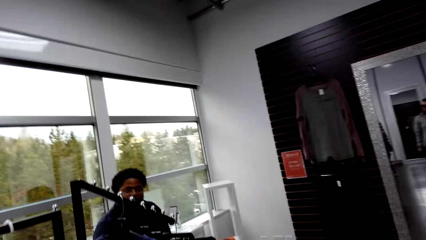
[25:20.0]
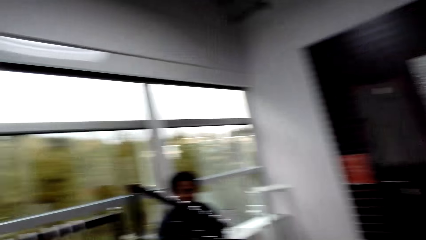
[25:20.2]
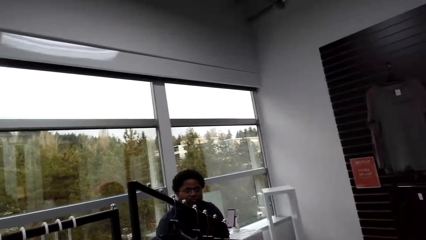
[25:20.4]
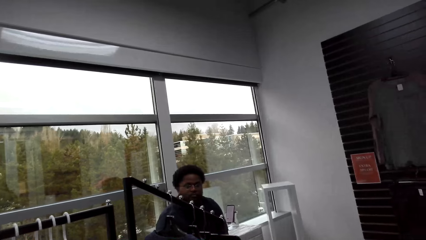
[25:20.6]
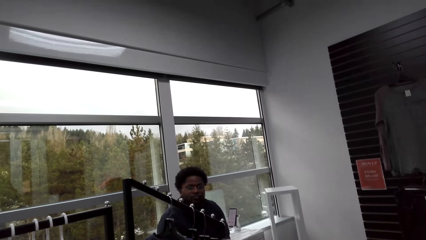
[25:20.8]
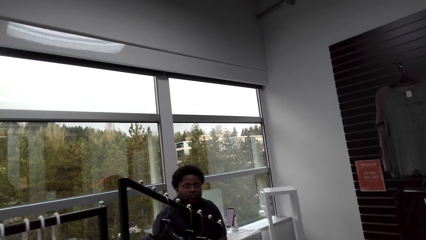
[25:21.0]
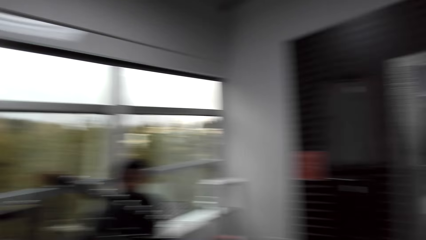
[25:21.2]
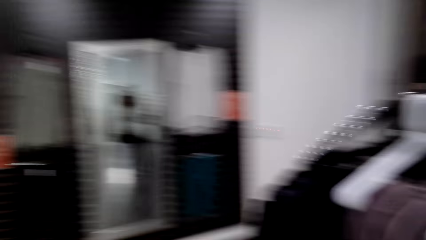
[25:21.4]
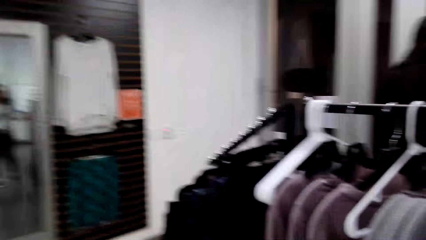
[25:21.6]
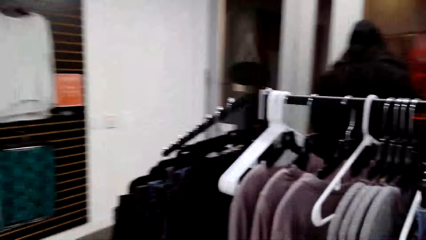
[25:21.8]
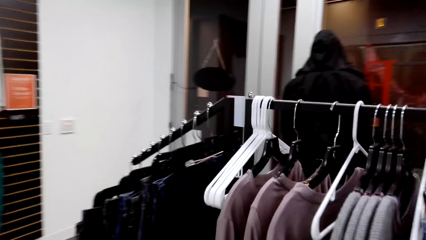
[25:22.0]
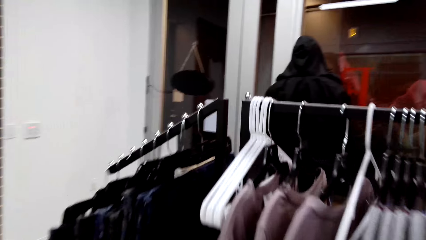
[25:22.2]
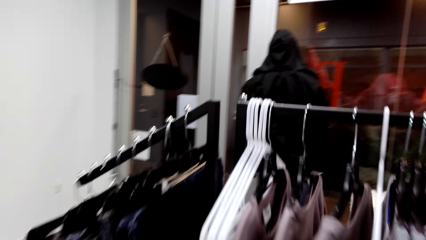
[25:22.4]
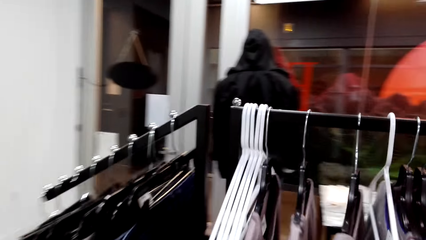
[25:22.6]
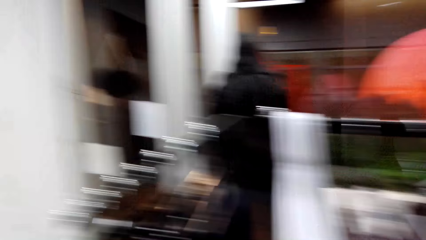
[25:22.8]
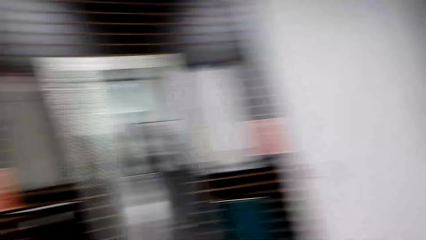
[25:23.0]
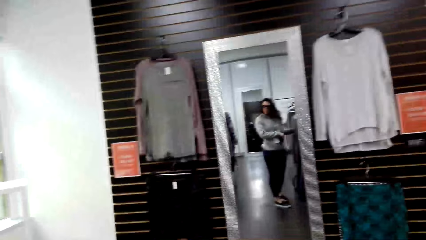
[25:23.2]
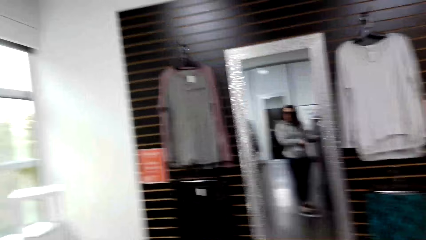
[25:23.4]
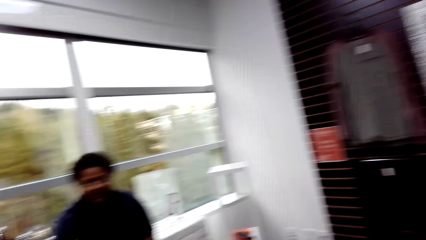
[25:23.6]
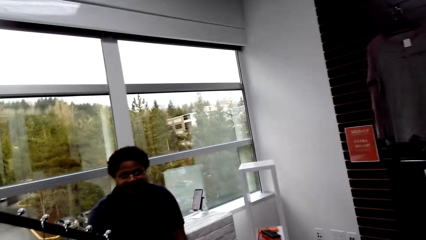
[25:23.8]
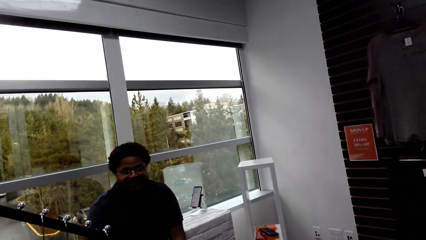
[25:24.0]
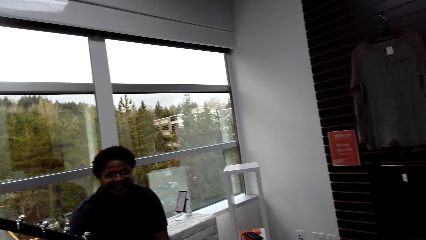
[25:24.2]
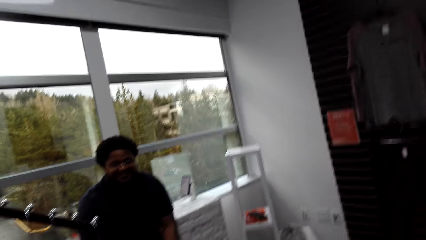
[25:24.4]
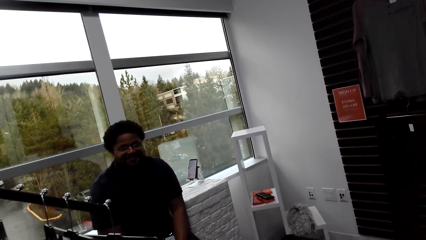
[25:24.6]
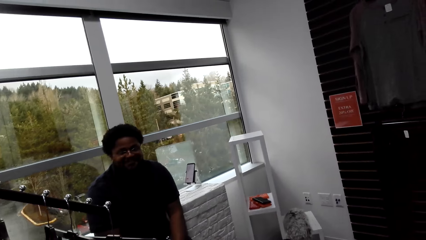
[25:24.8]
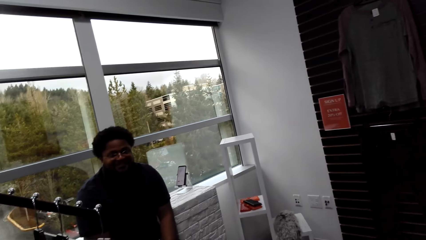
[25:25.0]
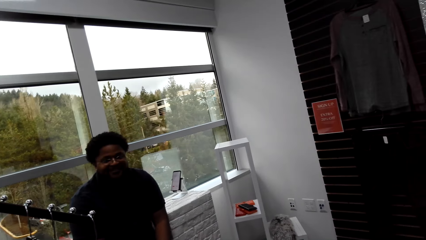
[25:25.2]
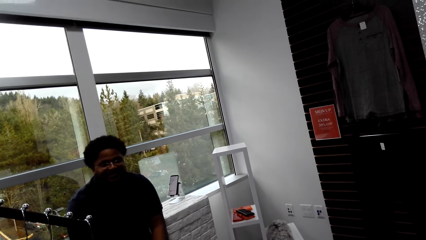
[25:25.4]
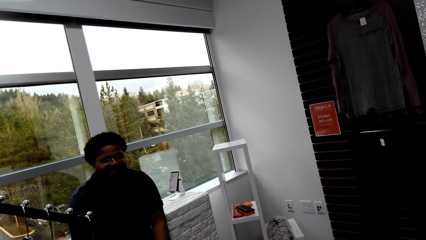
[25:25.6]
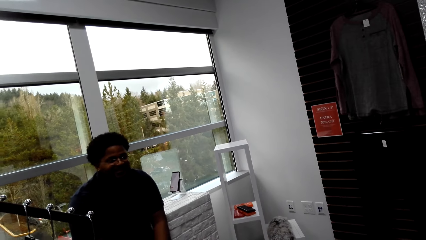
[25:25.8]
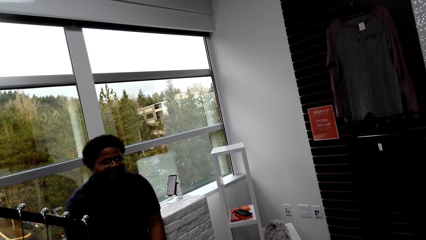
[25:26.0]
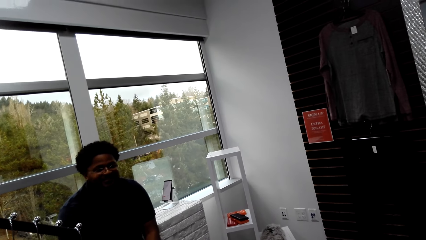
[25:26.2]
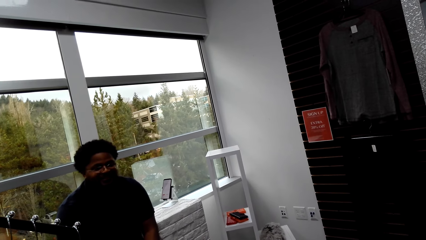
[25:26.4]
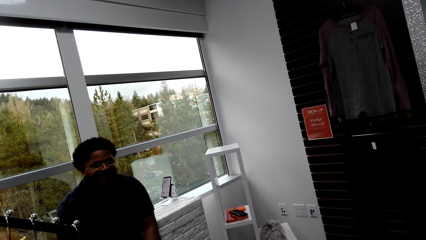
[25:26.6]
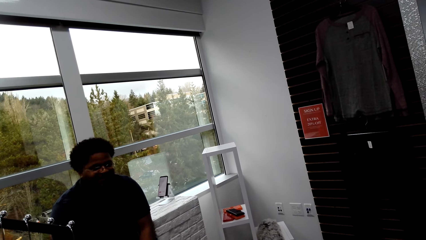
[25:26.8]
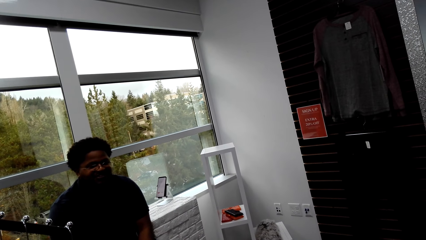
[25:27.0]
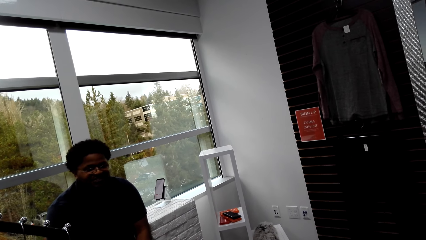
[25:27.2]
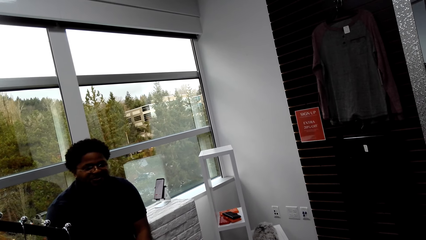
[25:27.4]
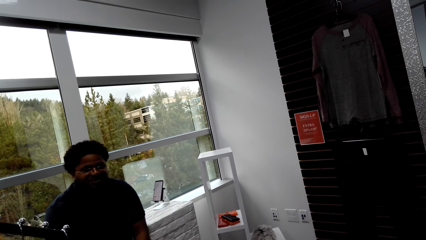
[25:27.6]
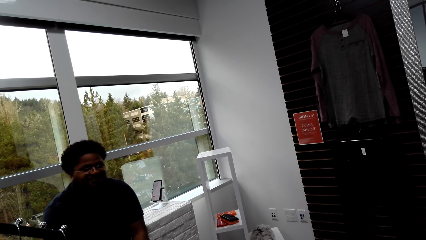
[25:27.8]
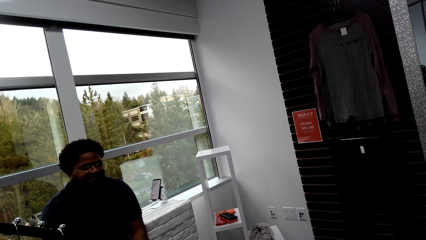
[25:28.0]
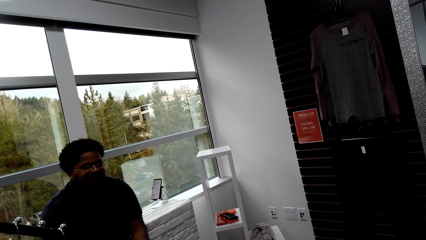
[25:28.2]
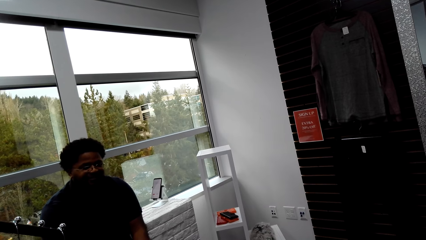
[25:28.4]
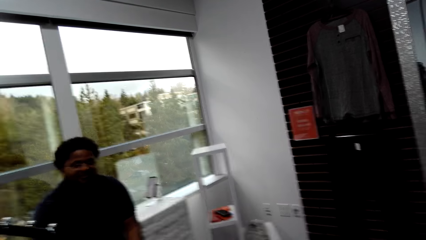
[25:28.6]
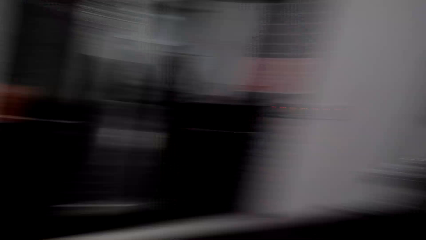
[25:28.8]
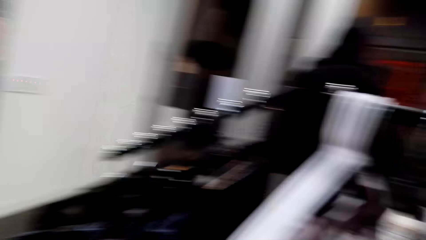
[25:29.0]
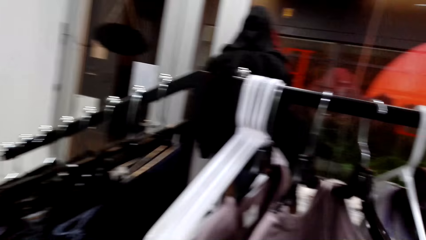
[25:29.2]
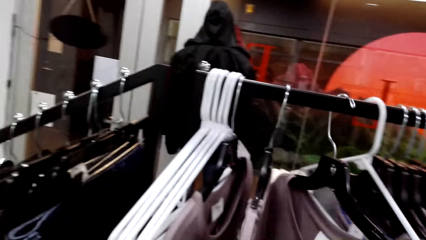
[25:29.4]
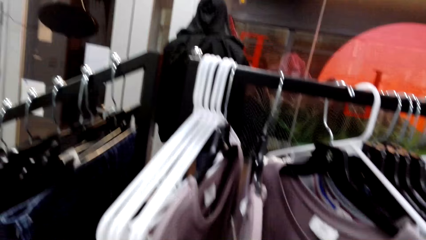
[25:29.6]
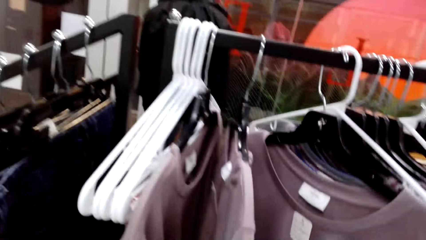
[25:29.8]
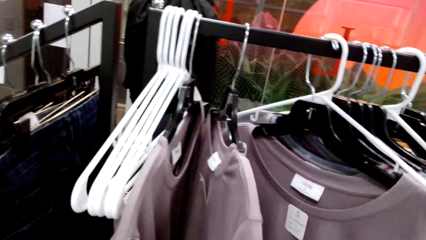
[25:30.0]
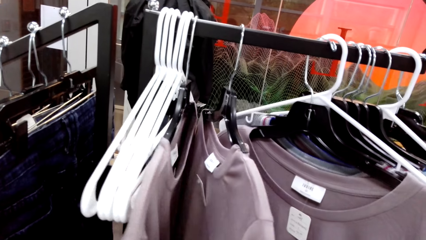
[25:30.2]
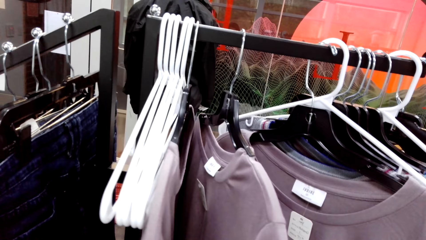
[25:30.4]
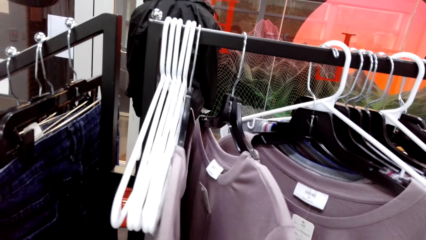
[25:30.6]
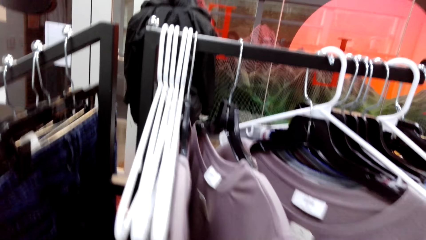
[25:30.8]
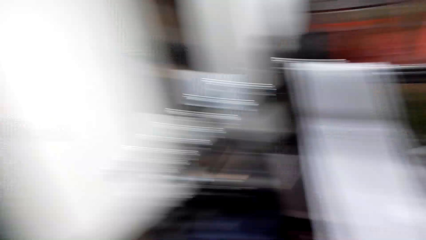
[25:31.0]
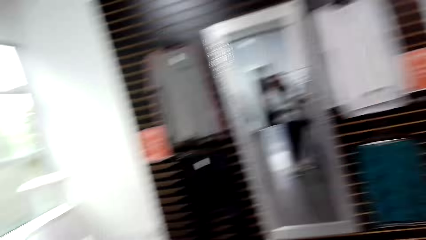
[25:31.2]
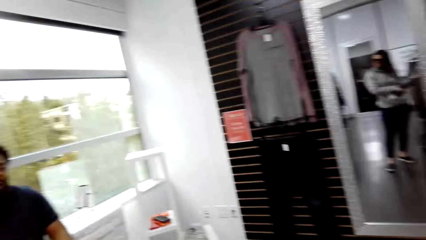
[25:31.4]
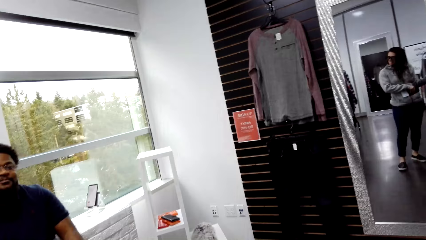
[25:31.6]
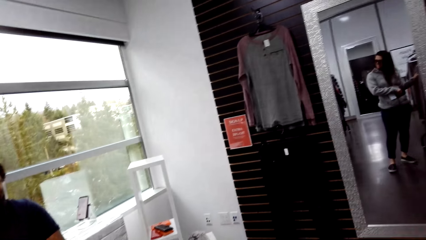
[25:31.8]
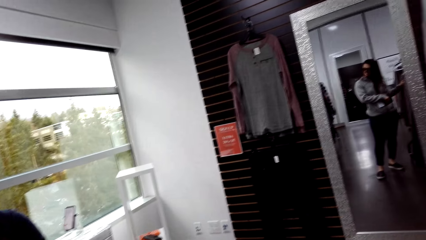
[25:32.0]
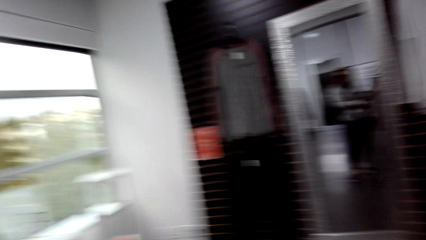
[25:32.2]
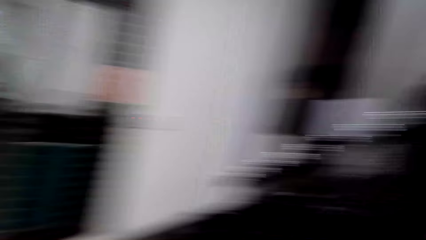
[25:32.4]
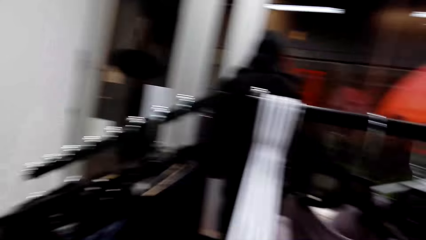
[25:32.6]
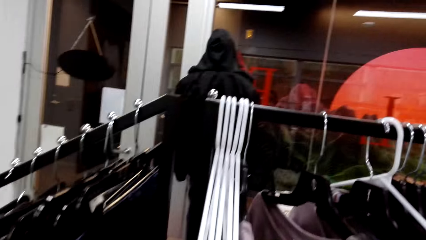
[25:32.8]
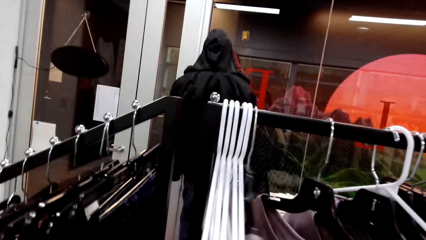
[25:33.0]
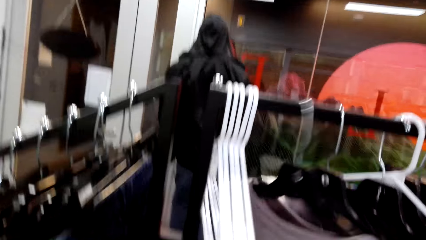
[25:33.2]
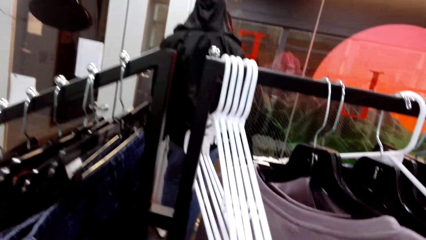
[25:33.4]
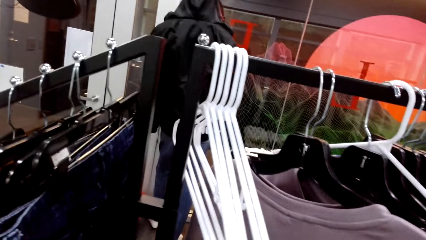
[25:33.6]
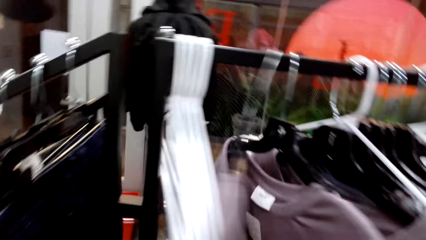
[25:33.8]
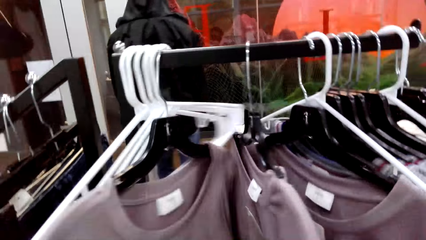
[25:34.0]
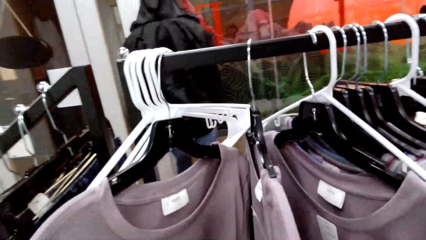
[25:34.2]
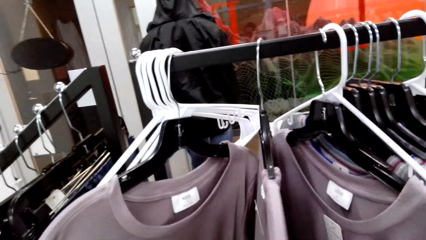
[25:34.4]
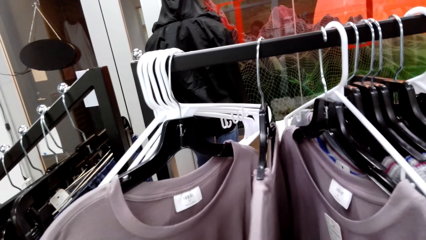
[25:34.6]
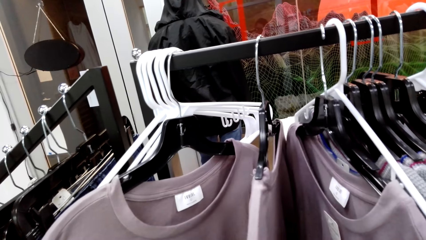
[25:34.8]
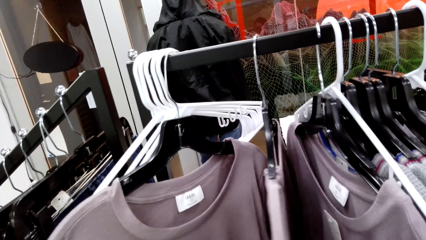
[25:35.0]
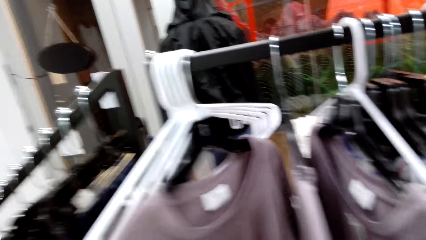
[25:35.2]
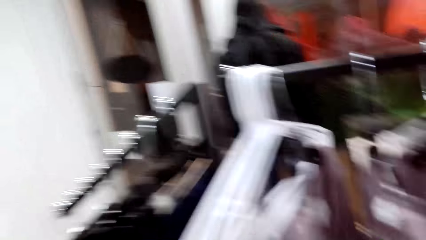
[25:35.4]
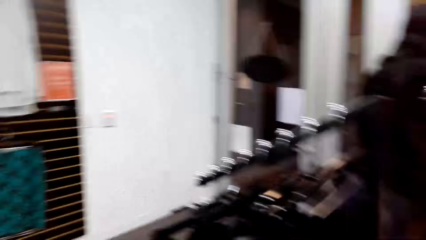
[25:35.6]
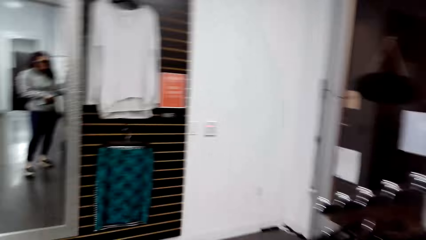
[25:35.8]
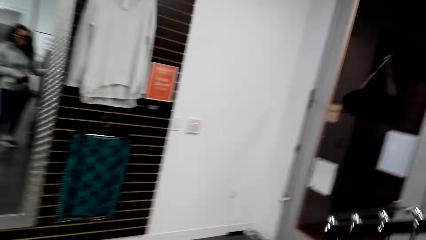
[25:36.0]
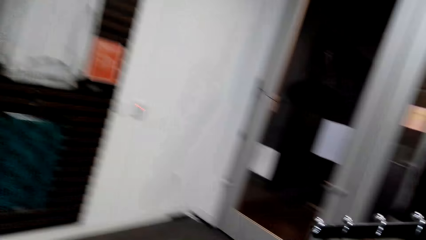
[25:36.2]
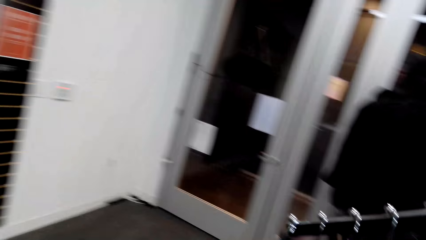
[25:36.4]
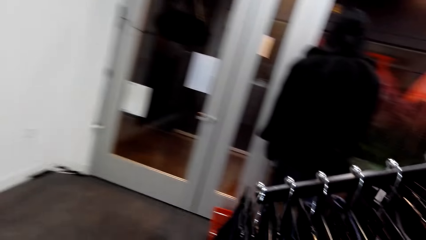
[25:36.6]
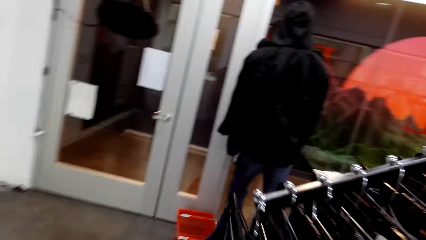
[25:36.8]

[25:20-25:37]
The camera wearer interacts with a person.
